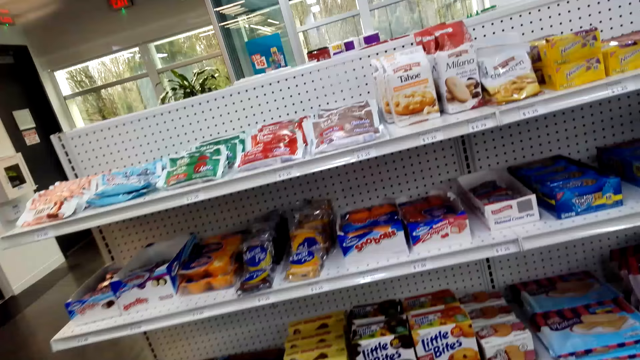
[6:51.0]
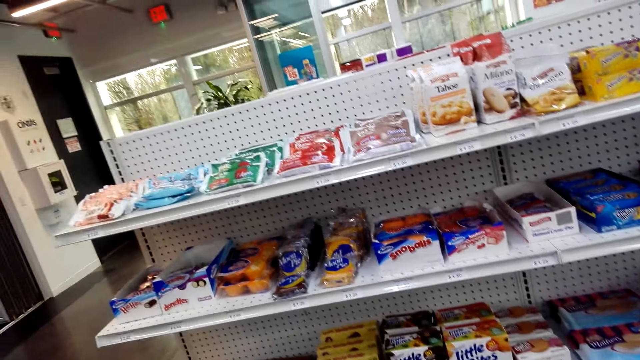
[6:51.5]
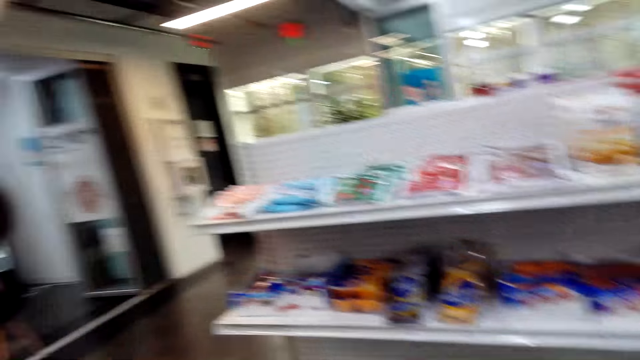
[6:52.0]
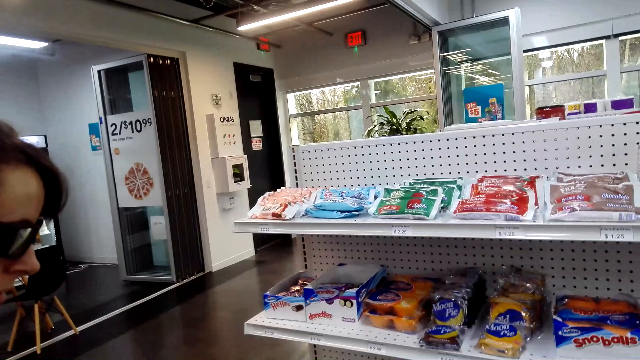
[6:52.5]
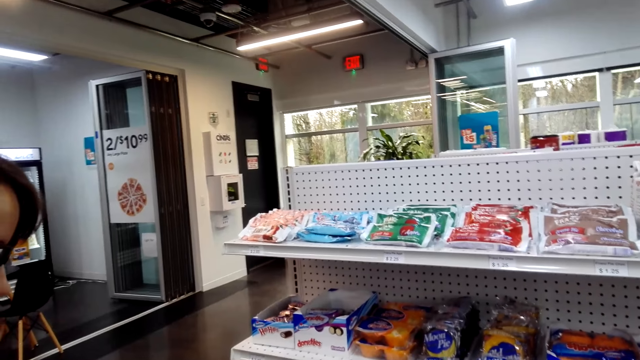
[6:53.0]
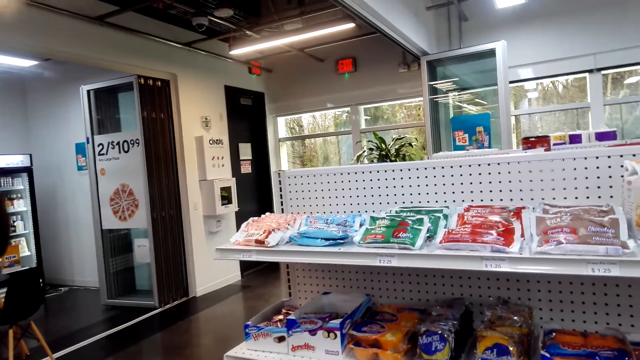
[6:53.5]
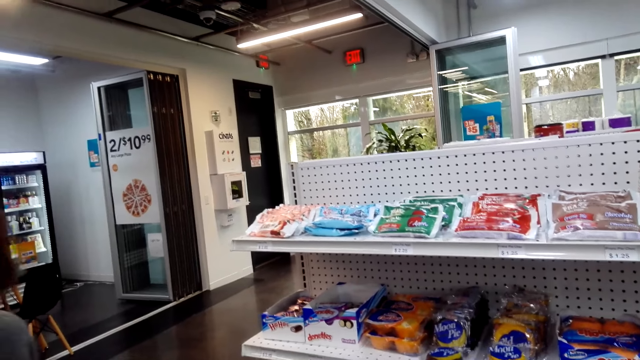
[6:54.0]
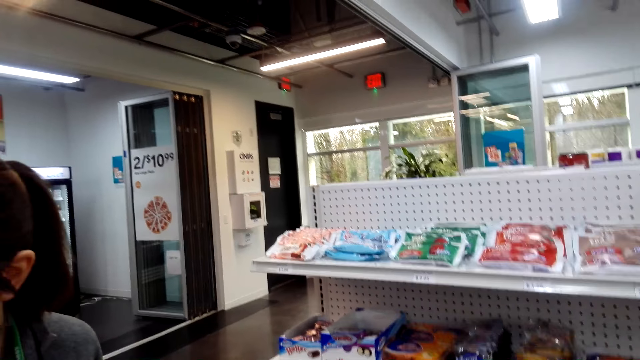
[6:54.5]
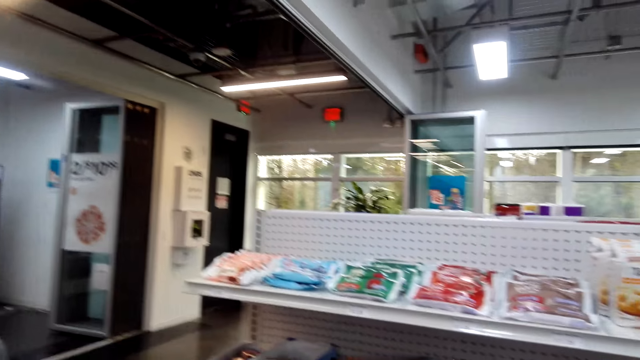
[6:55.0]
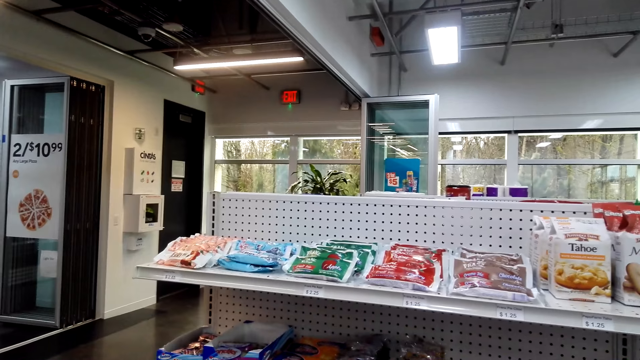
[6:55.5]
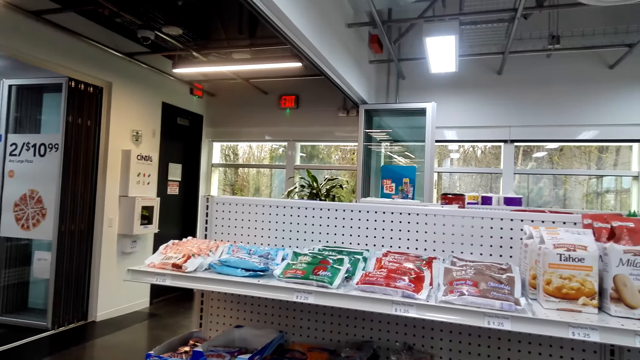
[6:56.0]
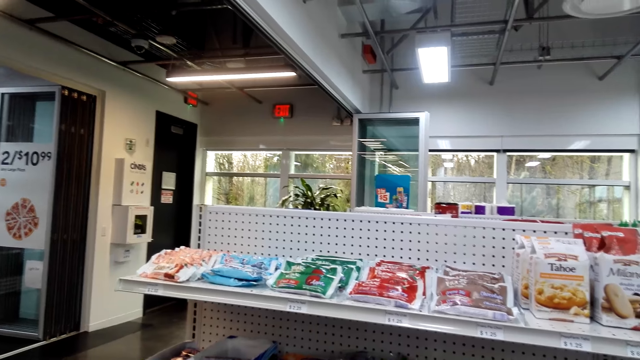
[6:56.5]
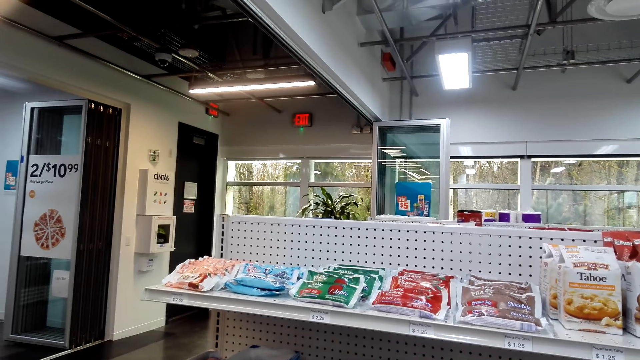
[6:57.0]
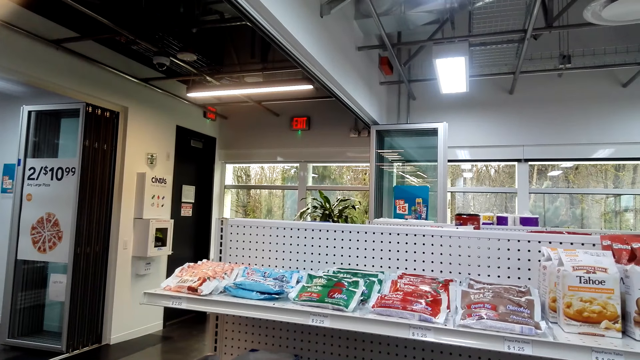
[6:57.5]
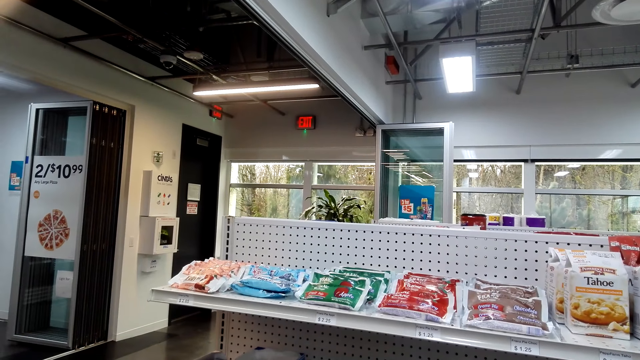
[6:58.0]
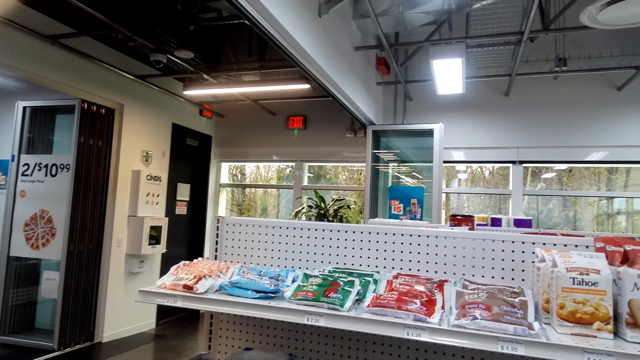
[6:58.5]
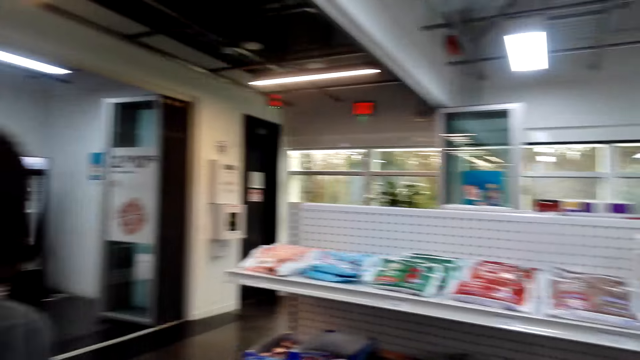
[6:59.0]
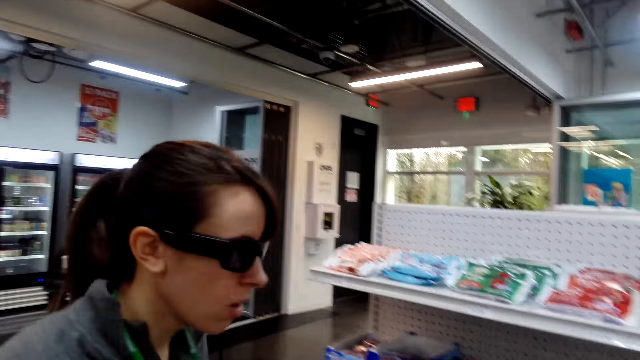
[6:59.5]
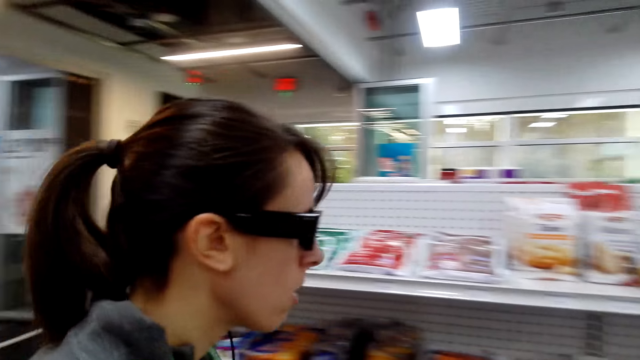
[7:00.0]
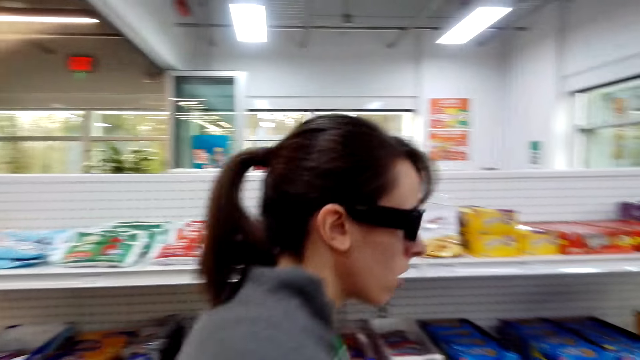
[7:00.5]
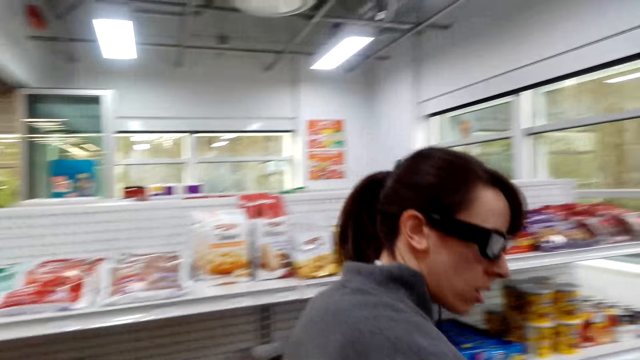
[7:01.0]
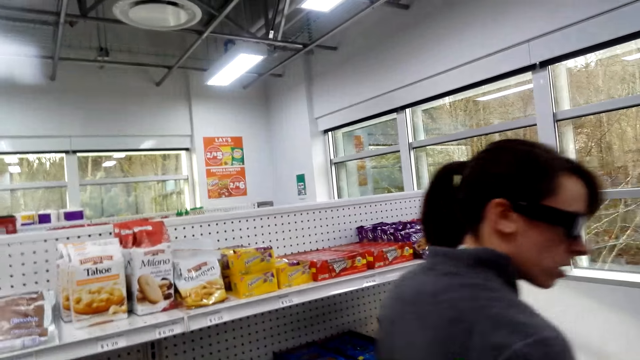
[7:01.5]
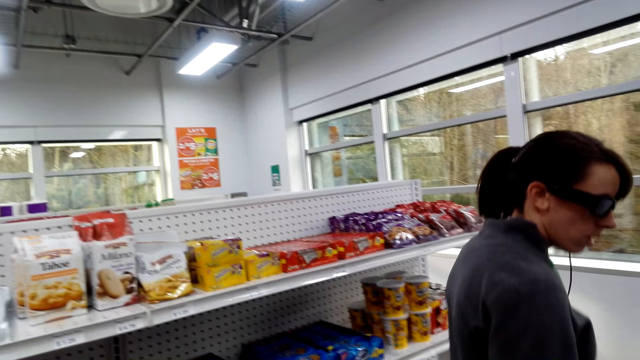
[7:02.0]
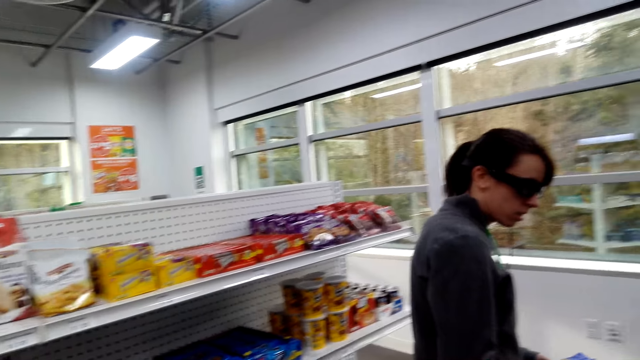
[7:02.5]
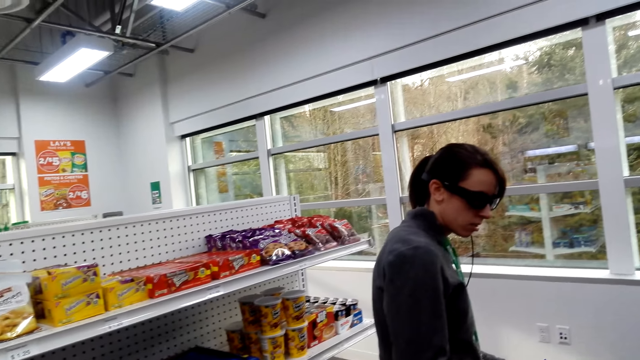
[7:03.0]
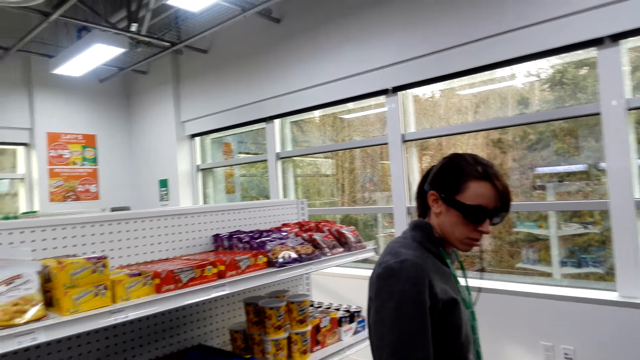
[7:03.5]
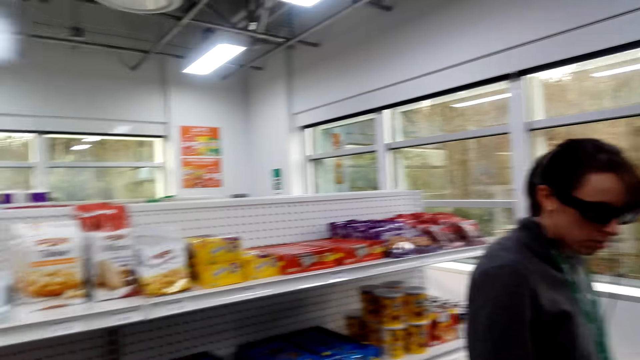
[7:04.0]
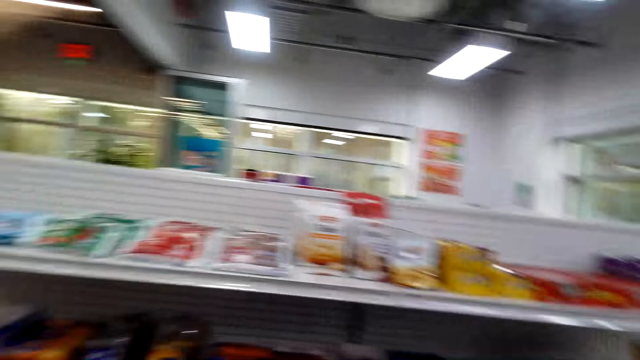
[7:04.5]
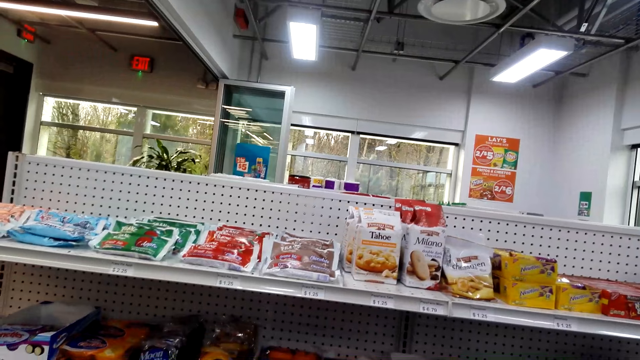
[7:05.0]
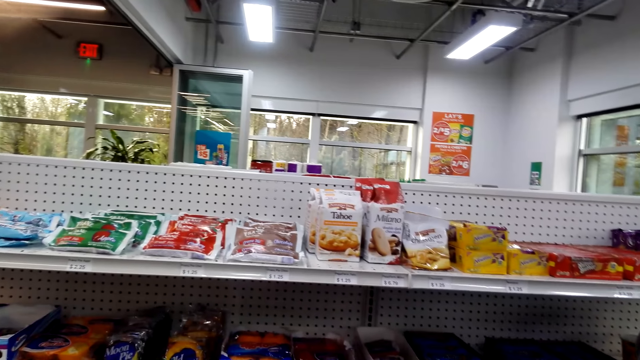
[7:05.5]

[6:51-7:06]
A woman walks in a supermarket. The camera wearer looks around. The woman looks for items on shelves.

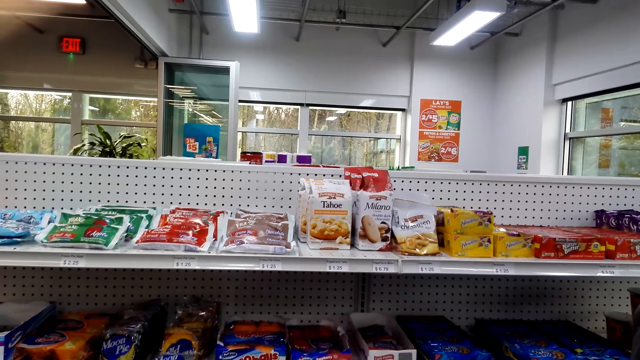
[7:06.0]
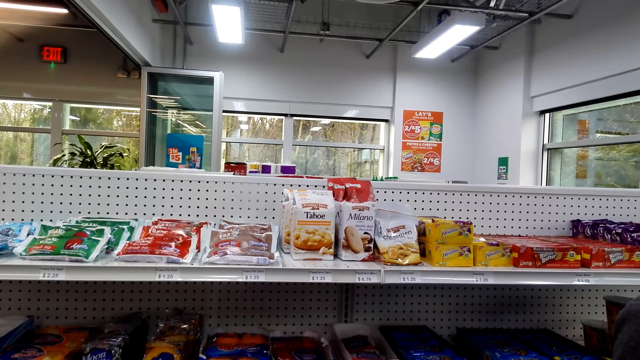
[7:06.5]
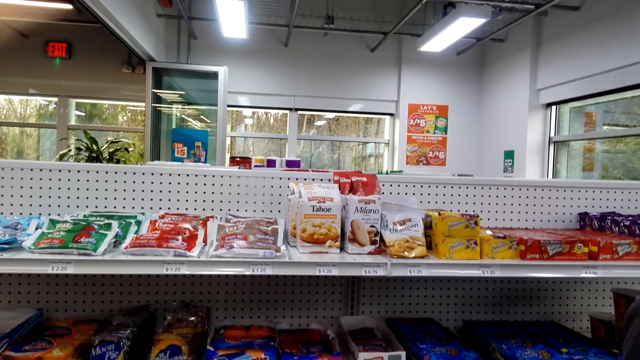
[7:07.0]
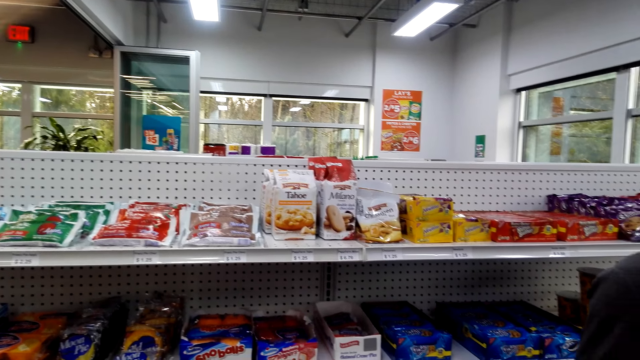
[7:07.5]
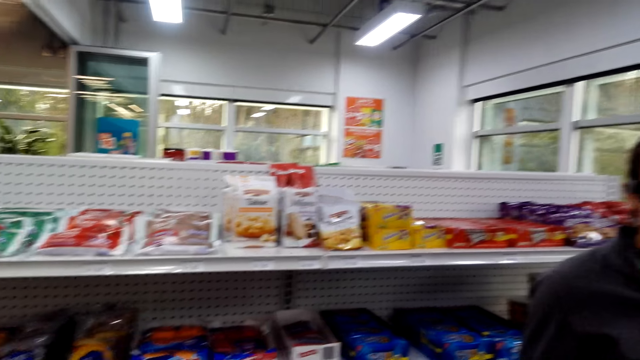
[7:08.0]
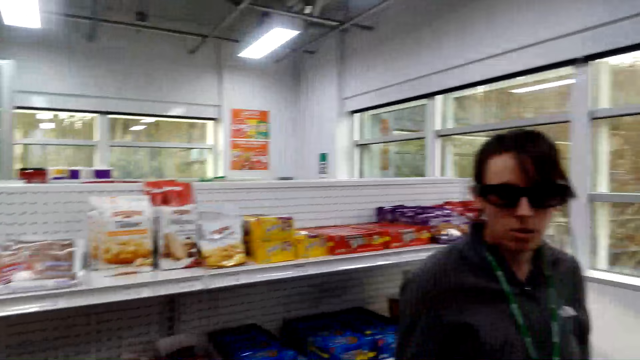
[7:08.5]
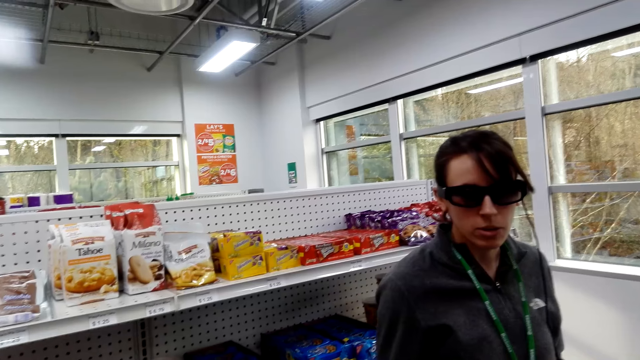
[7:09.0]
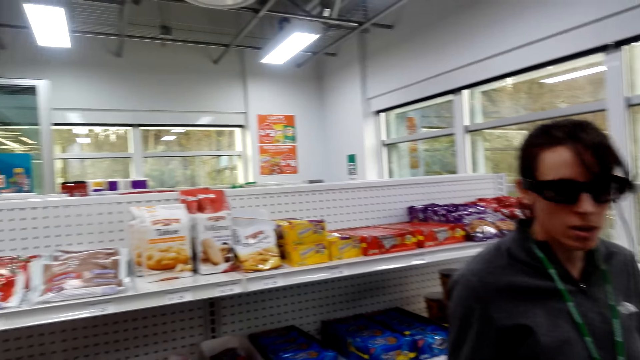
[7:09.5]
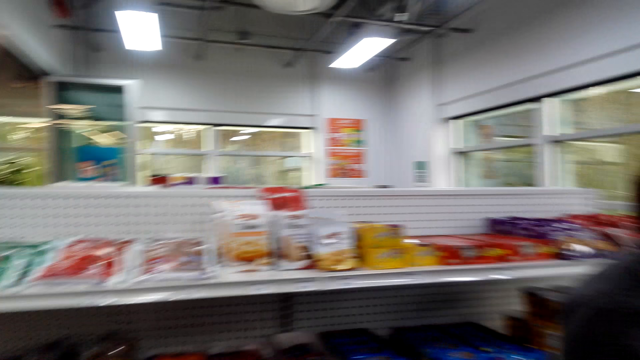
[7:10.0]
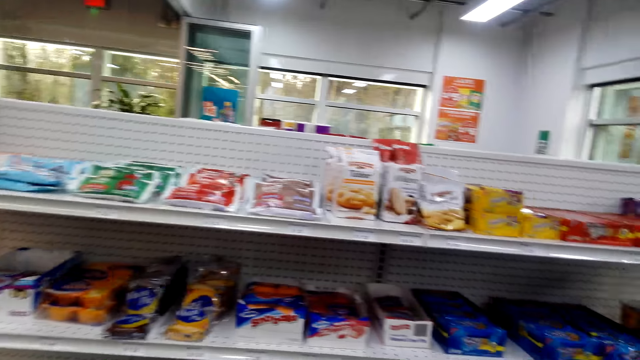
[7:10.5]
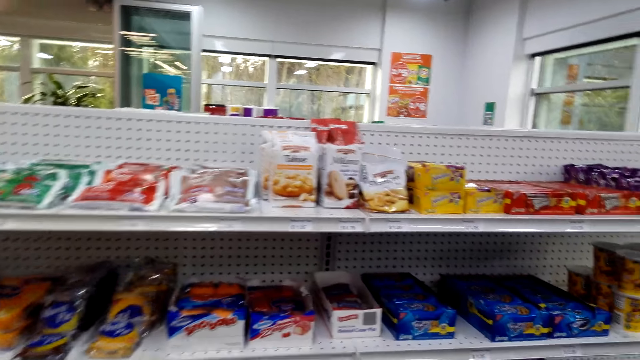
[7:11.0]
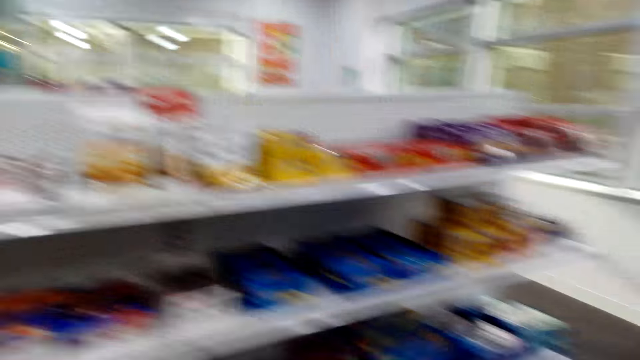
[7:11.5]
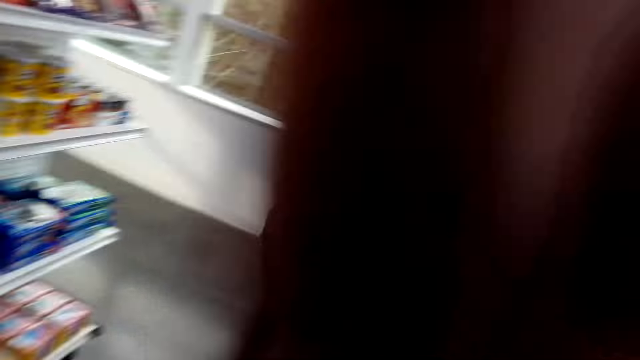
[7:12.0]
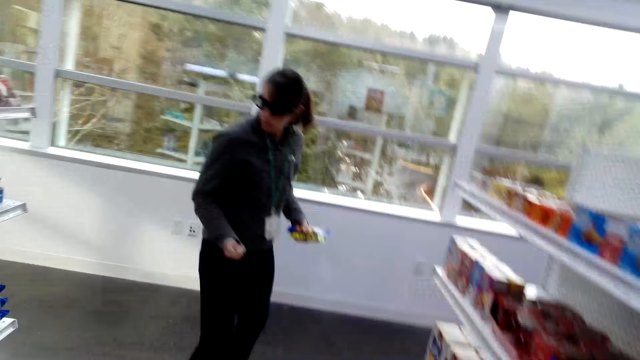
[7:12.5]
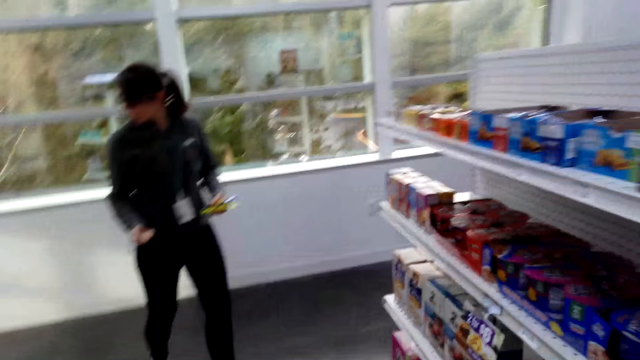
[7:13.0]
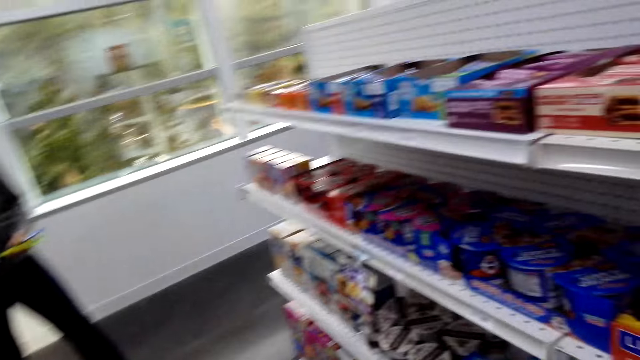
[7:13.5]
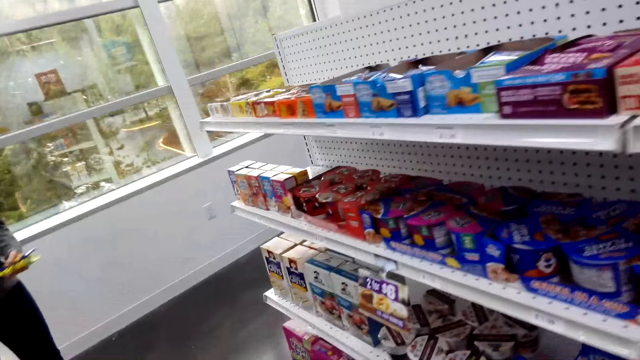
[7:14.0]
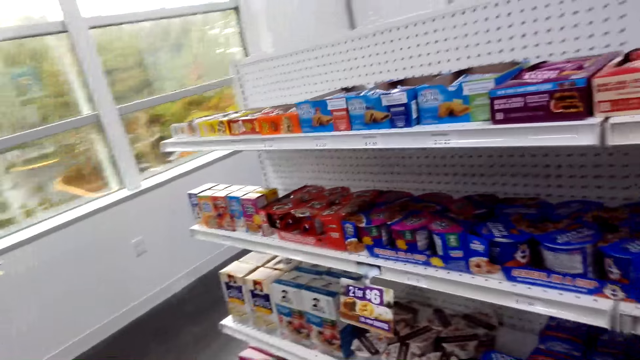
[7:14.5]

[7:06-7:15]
The camera wearer touches the camera. They look around.
